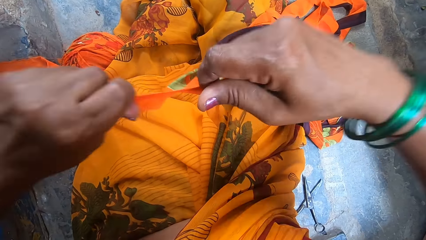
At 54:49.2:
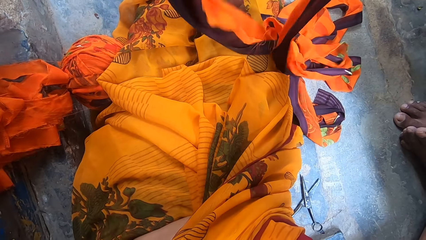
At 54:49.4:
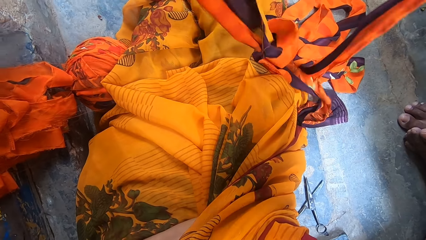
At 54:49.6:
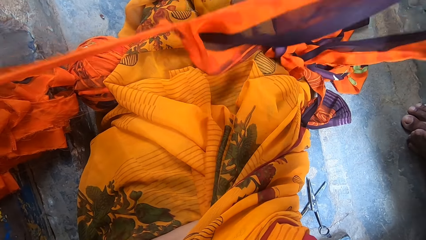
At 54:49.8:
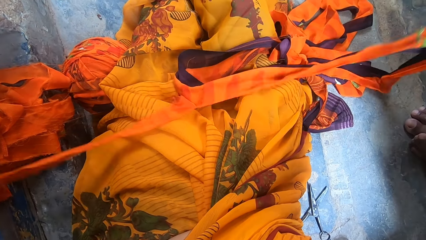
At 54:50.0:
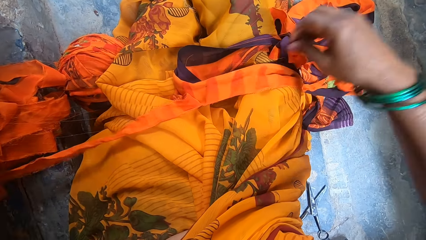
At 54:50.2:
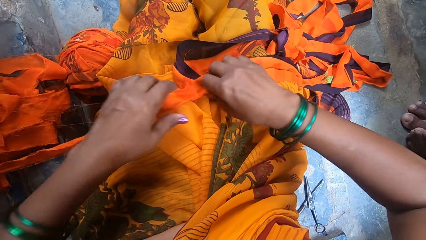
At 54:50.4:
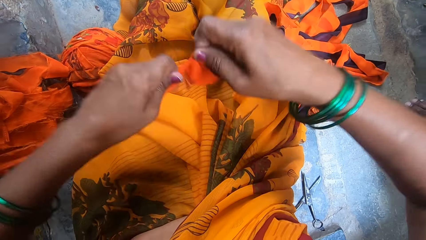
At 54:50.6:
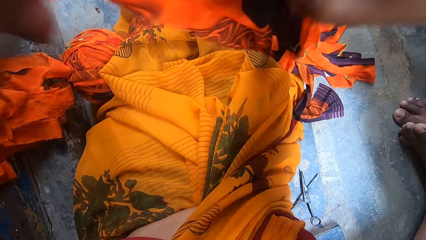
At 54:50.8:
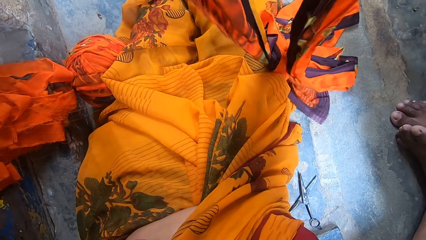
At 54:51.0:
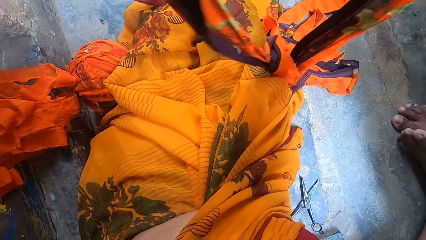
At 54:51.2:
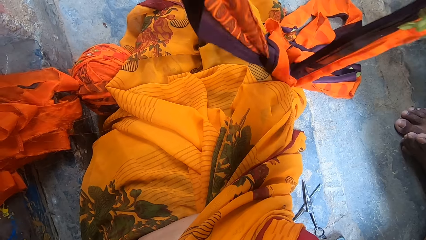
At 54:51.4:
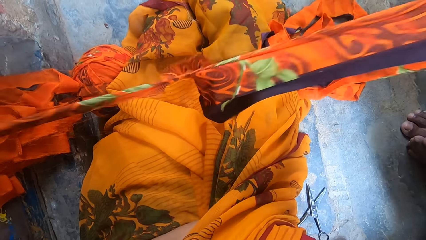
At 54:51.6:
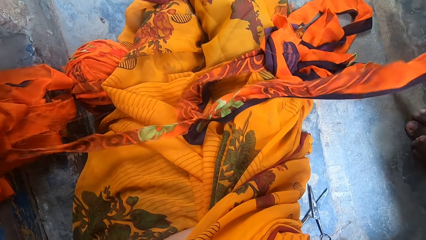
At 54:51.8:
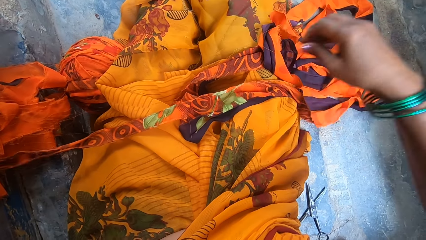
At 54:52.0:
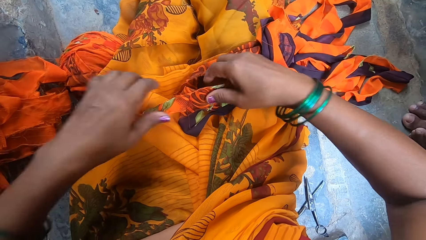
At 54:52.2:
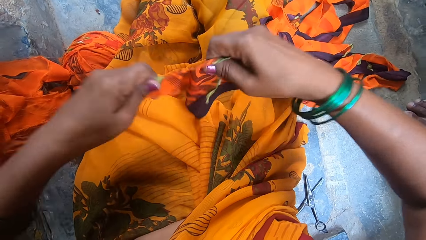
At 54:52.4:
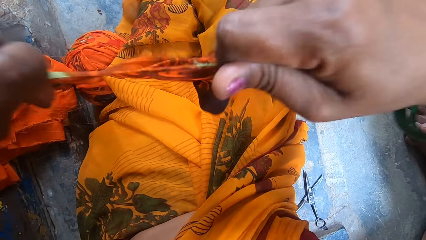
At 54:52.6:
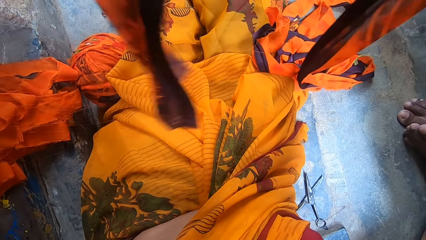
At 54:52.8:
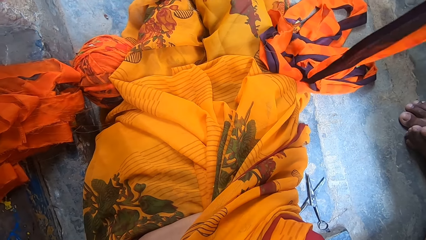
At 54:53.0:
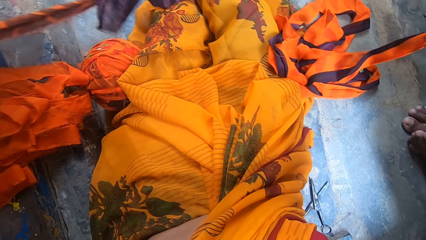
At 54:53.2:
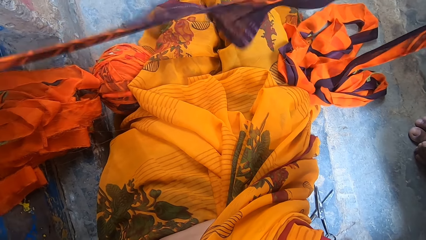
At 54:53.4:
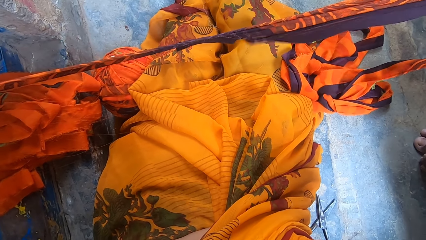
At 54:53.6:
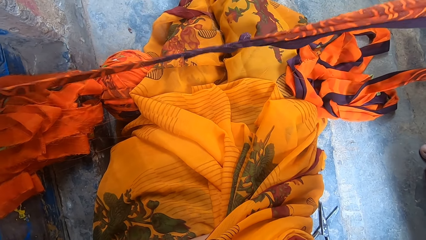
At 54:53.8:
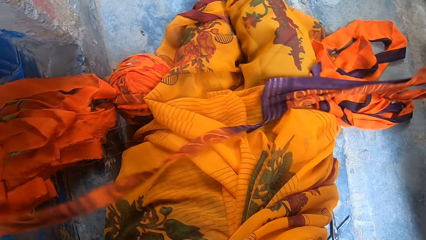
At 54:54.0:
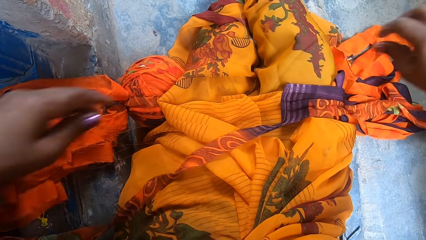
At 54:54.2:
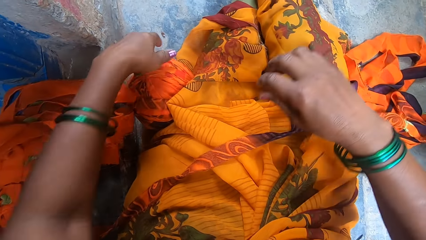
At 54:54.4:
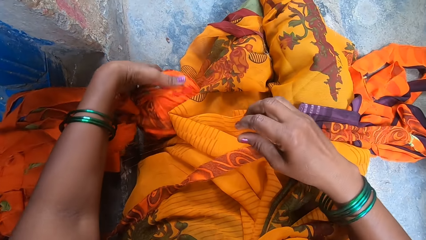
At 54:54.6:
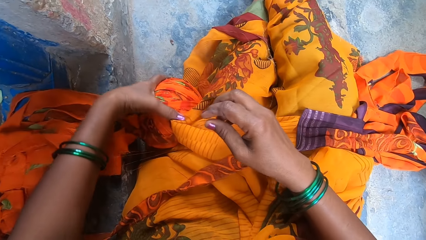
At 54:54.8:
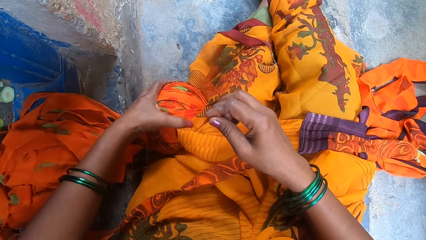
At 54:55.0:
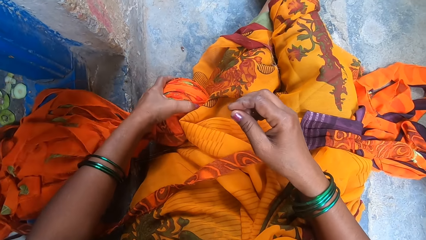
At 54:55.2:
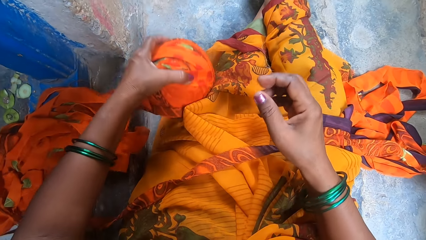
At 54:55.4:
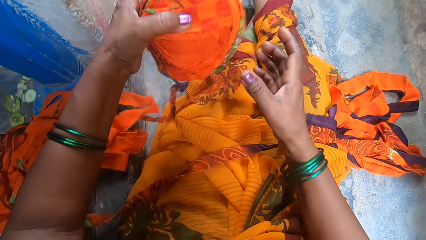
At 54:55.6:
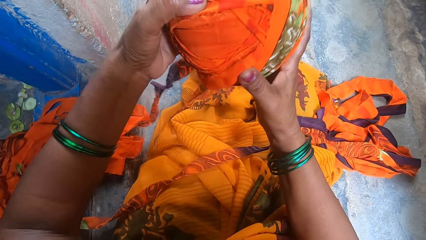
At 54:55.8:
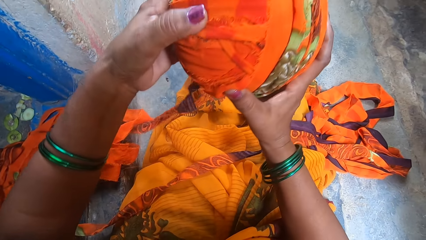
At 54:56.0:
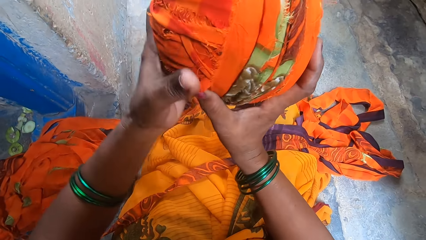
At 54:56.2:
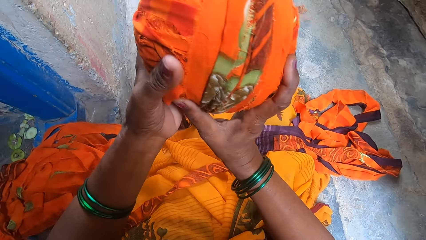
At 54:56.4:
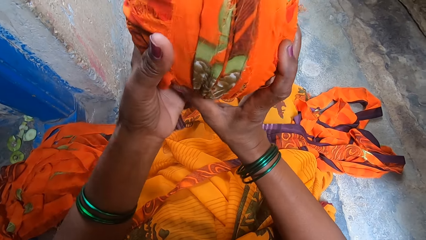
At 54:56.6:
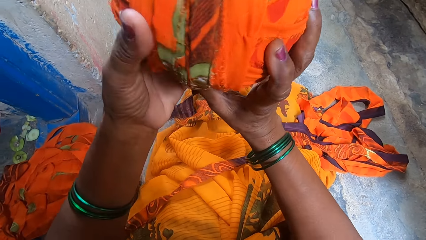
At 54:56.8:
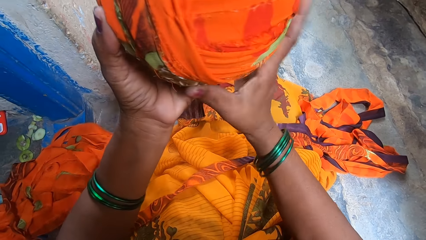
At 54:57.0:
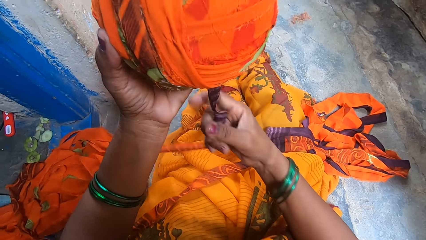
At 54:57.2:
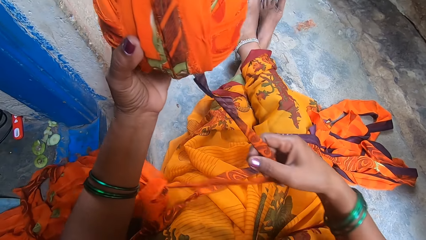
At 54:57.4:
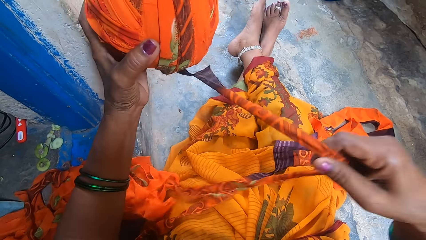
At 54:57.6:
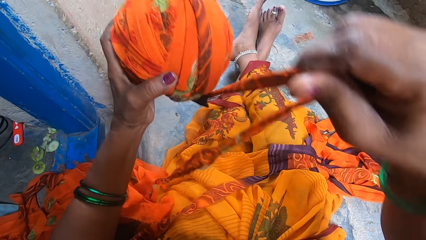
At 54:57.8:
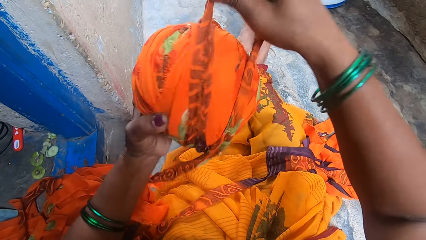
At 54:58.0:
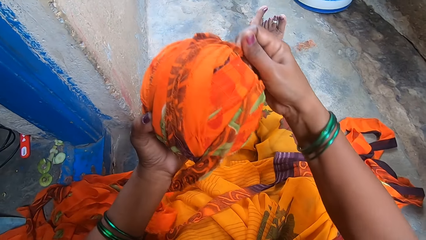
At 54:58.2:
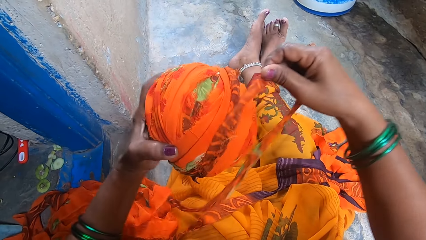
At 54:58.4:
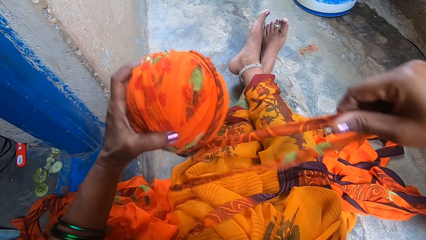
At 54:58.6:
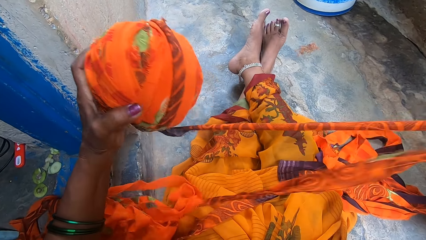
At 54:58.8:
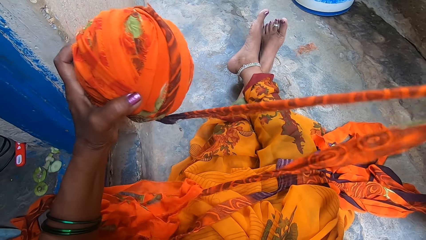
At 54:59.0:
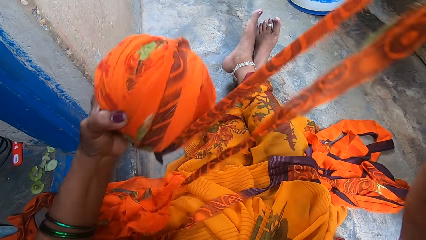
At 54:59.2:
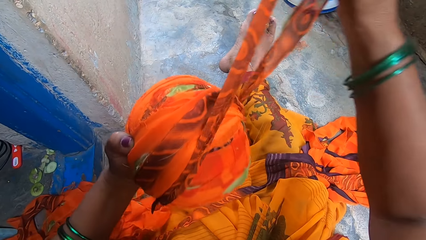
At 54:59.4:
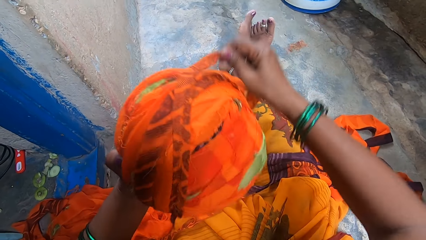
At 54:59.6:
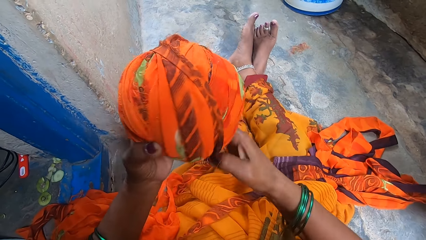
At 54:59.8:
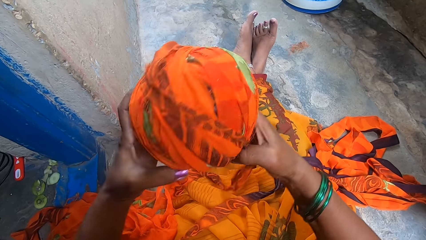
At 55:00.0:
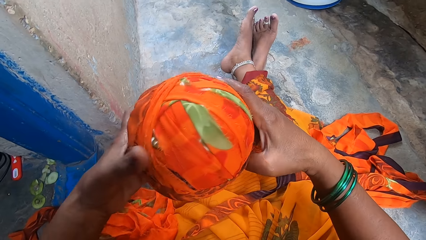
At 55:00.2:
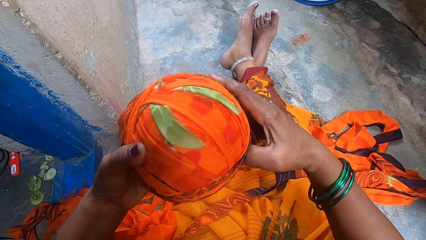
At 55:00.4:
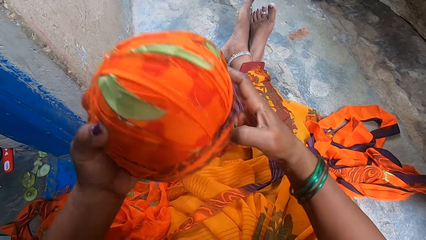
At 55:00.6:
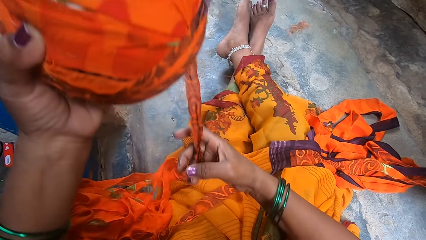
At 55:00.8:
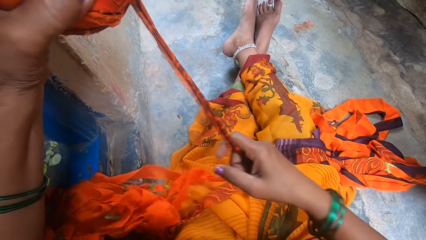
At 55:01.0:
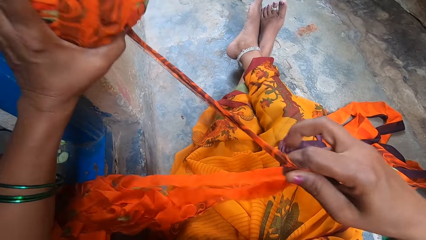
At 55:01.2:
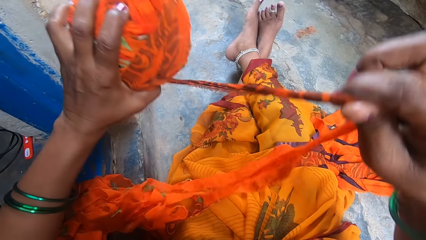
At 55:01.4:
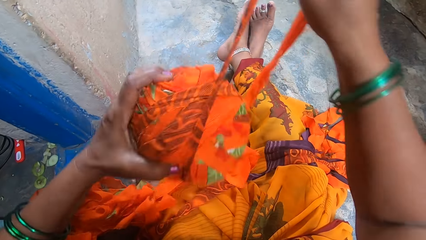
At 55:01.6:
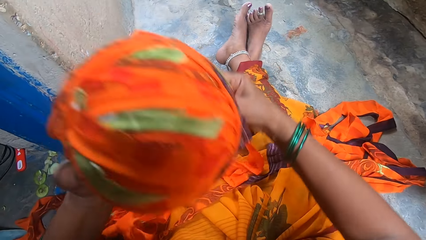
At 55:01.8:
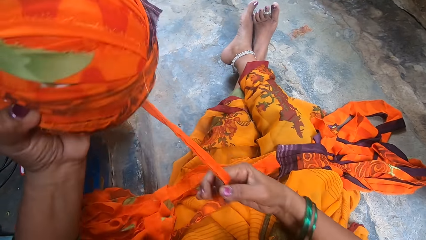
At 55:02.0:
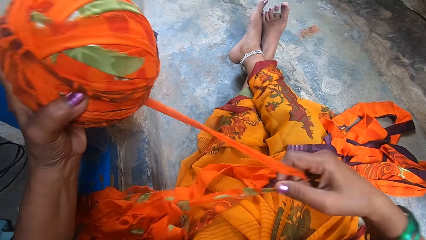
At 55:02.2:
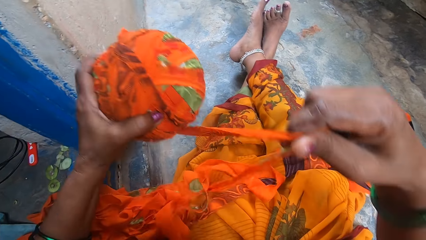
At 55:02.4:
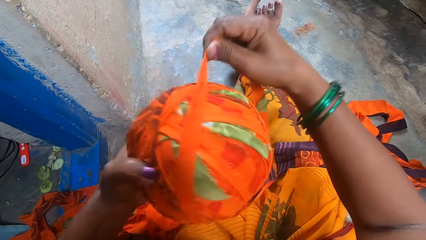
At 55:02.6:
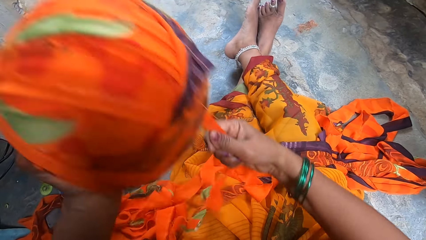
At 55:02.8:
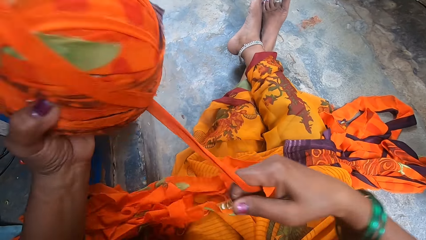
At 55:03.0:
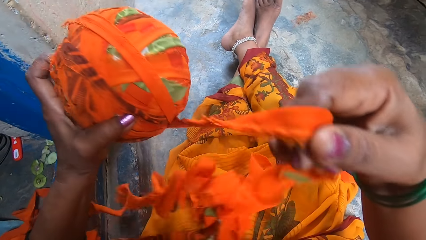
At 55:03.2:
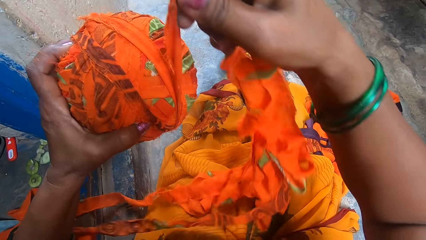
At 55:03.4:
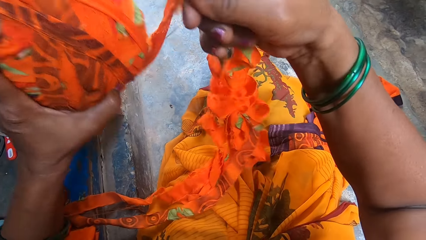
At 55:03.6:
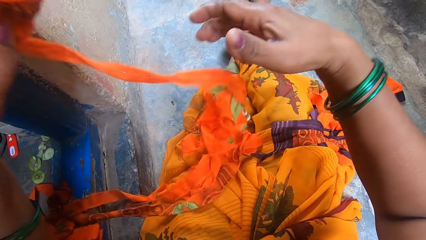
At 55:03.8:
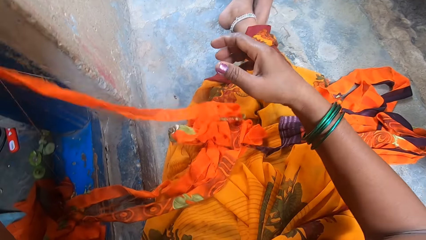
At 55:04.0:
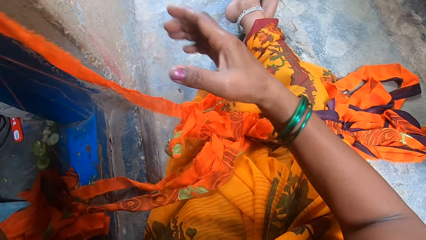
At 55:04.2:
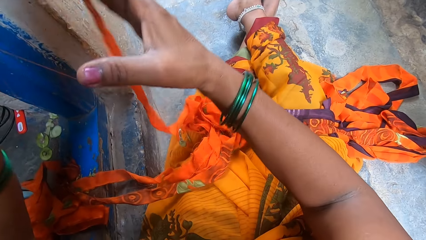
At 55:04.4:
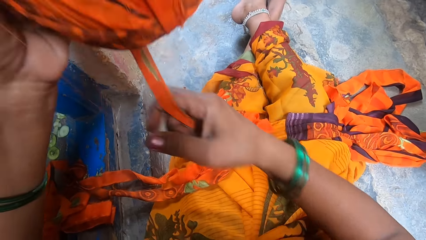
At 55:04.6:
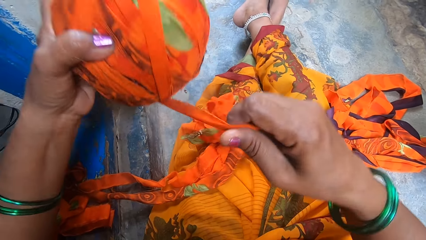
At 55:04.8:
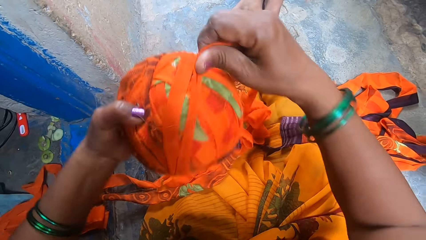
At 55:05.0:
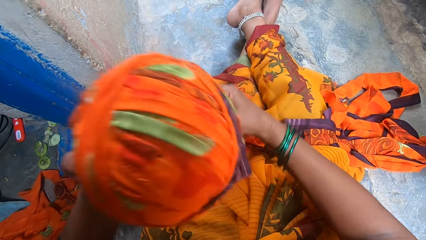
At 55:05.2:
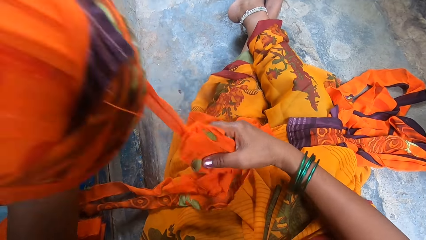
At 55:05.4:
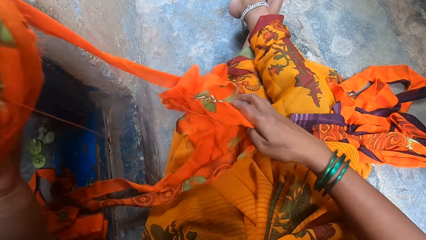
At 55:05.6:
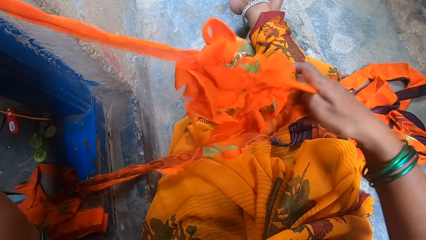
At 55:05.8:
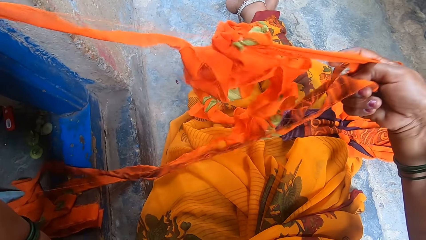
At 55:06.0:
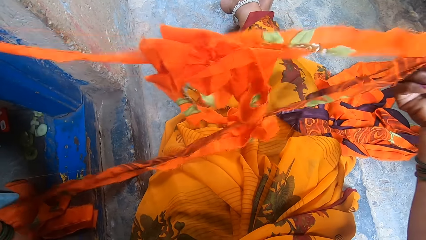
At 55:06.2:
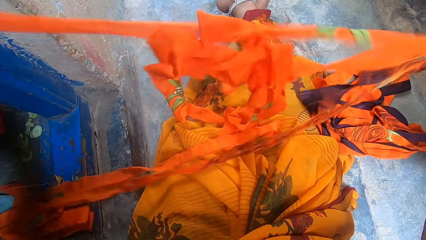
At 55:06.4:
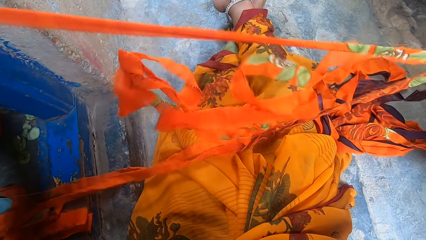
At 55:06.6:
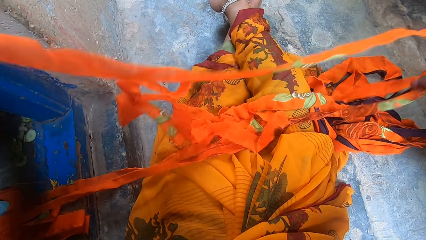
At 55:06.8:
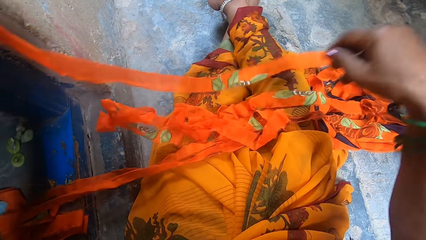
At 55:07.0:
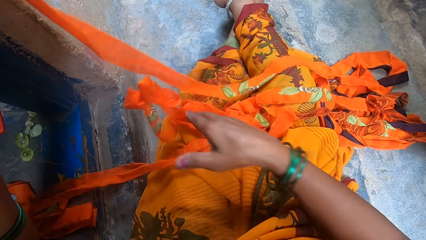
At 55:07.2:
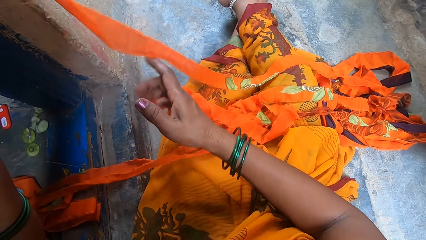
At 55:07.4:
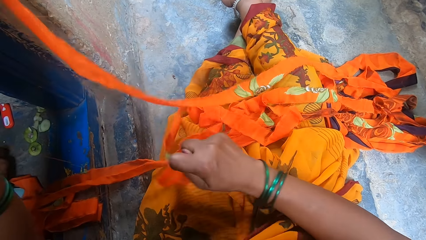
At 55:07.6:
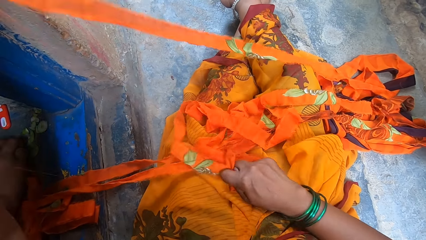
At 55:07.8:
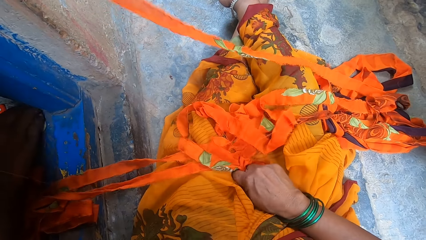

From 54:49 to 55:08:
The camera wearer picks up the fabric. She tears the fabric. She drops the fabric on her lap. She picks up the fabric. She tears the fabric. She drops the fabric on her lap. She picks up the fabric. She tears the fabric. She drops the fabric on her lap. She holds a thread roll. She picks up the ball of rolled up cloth strips or thread roll from the floor. She holds the thread roll. She holds a thread. She rolls up the cloth strips into the ball. She loops the thread around the thread roll. She pulls the thread. She loops the thread around the thread roll. She rotates the thread roll. She pulls the thread. She loops the thread around the thread roll. She drops the thread on her lap. She holds the thread. She loops the thread around the thread roll. She straightens the thread.
